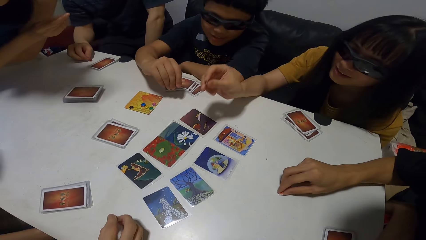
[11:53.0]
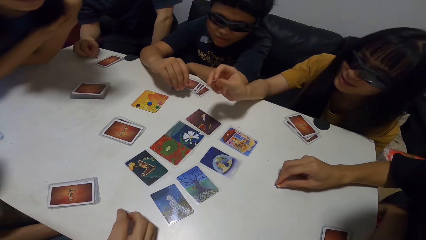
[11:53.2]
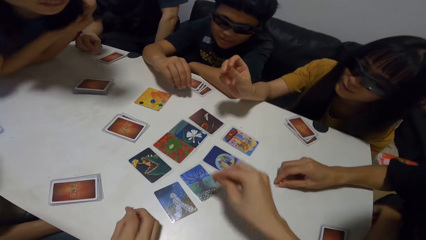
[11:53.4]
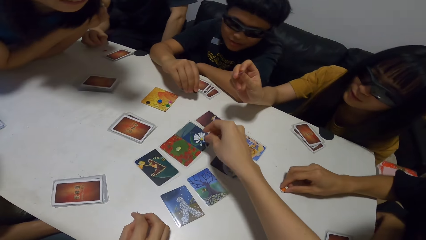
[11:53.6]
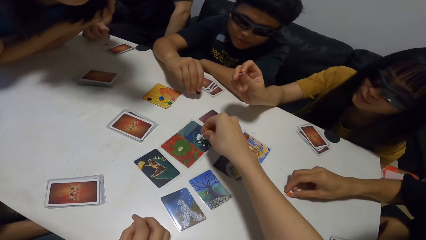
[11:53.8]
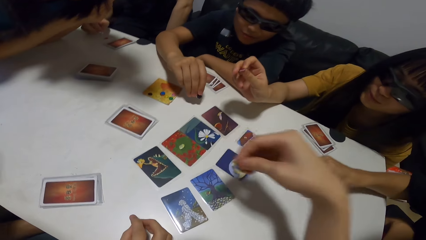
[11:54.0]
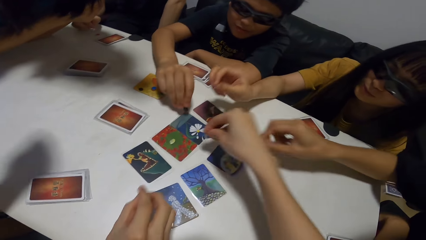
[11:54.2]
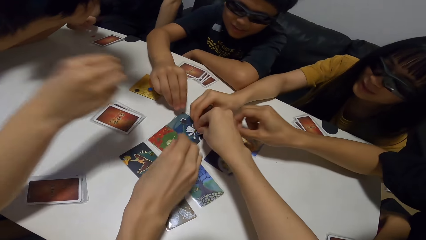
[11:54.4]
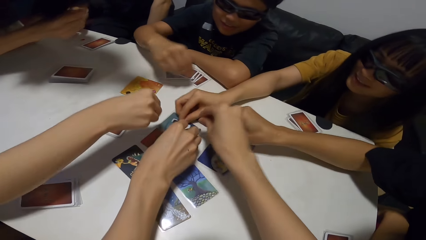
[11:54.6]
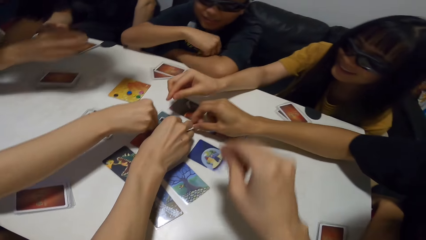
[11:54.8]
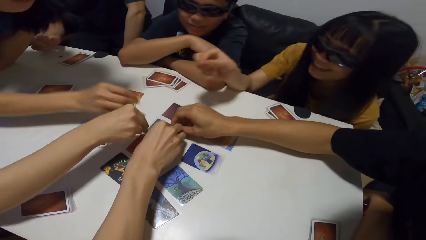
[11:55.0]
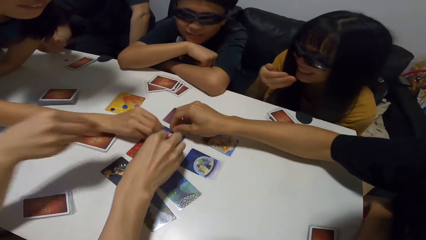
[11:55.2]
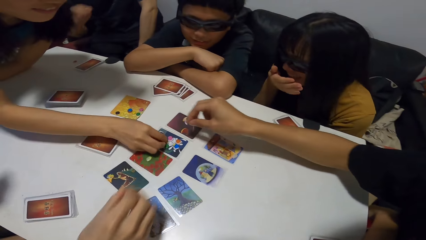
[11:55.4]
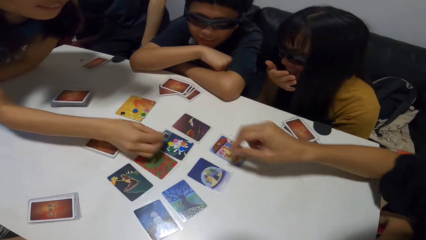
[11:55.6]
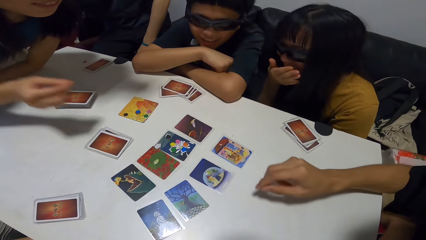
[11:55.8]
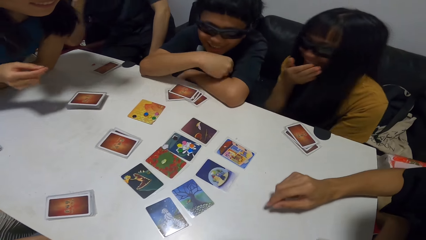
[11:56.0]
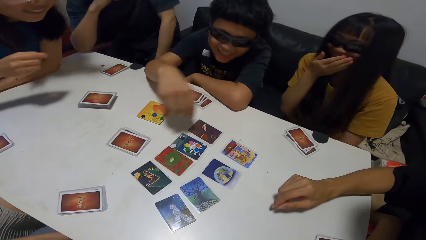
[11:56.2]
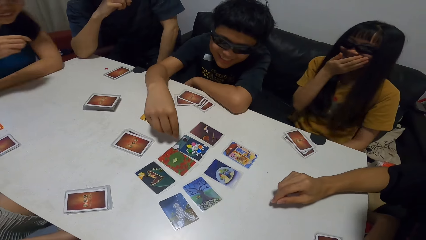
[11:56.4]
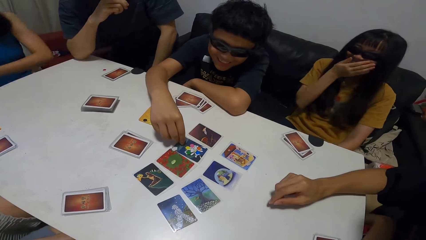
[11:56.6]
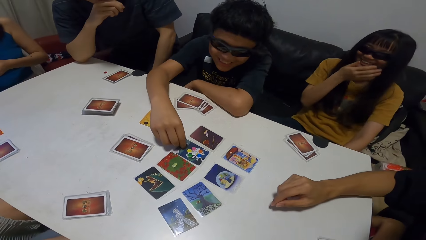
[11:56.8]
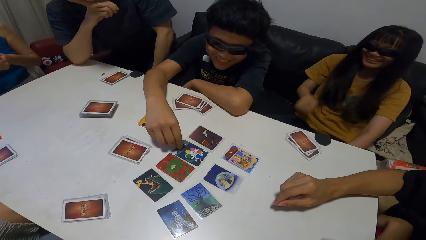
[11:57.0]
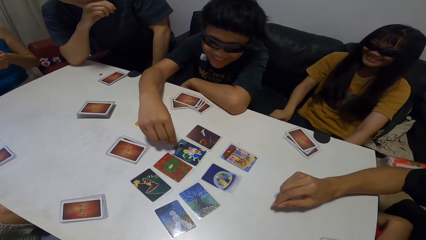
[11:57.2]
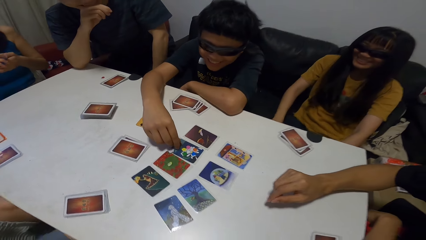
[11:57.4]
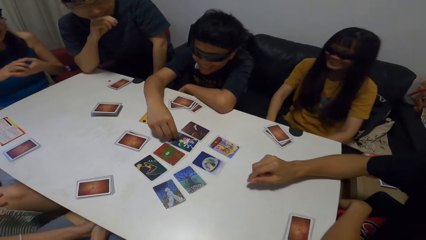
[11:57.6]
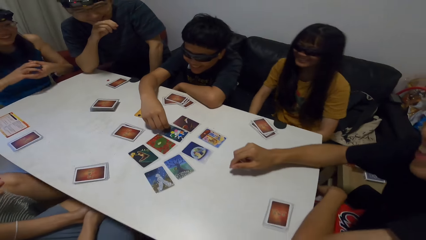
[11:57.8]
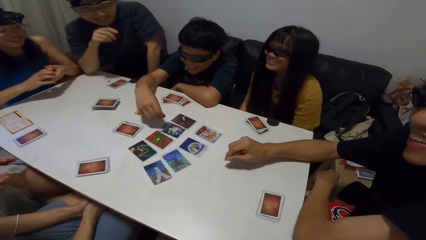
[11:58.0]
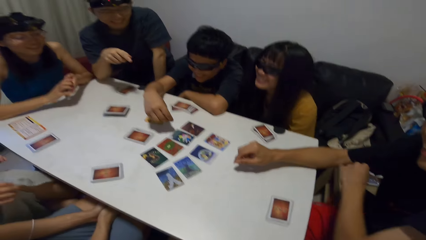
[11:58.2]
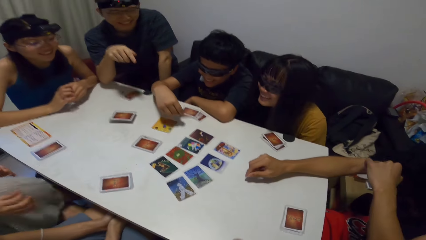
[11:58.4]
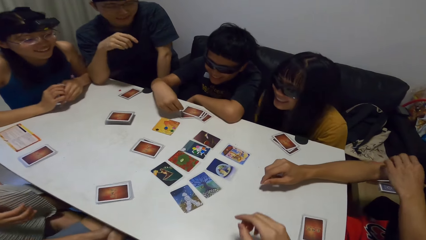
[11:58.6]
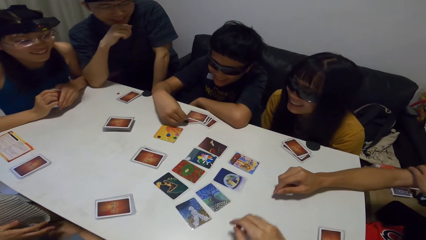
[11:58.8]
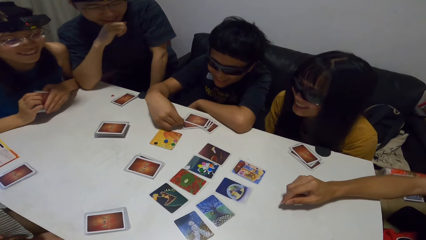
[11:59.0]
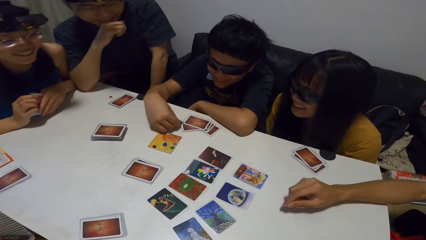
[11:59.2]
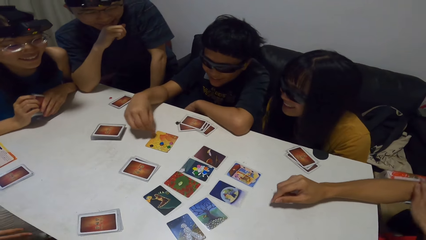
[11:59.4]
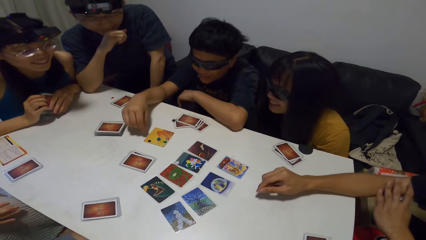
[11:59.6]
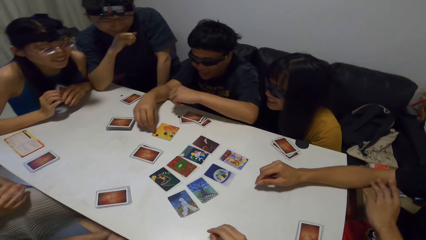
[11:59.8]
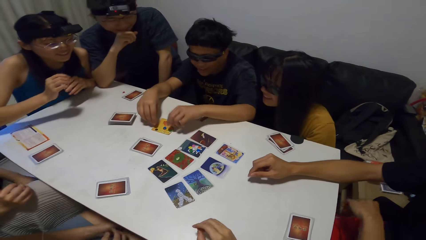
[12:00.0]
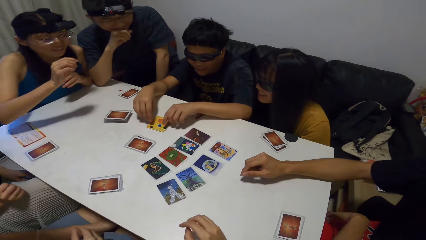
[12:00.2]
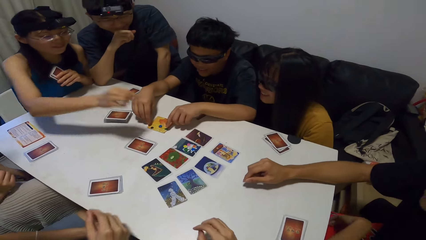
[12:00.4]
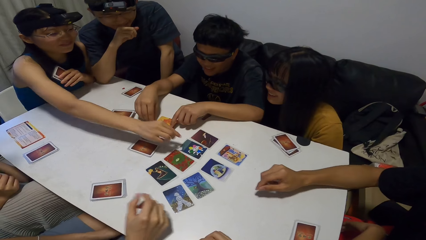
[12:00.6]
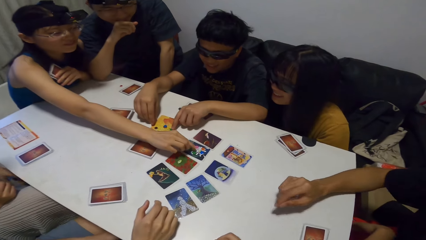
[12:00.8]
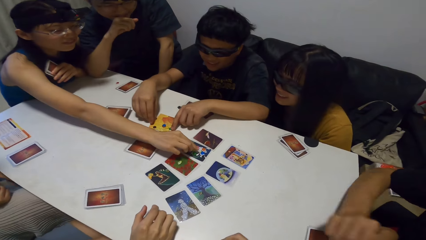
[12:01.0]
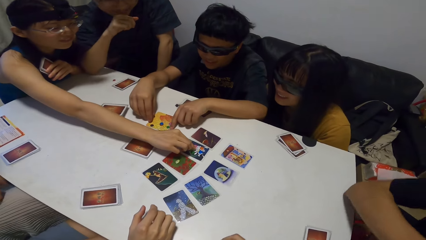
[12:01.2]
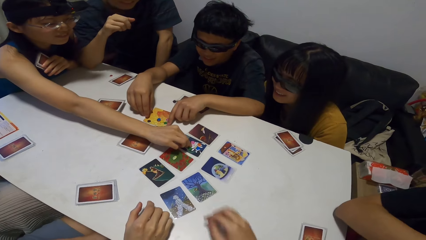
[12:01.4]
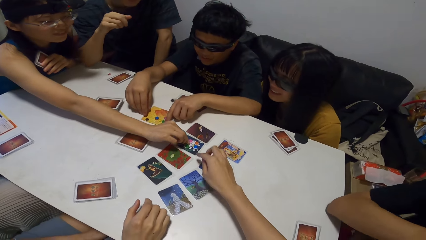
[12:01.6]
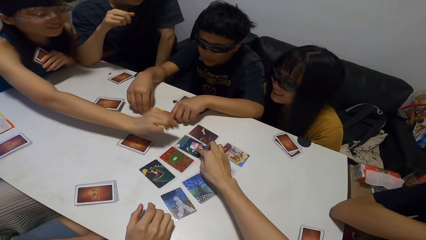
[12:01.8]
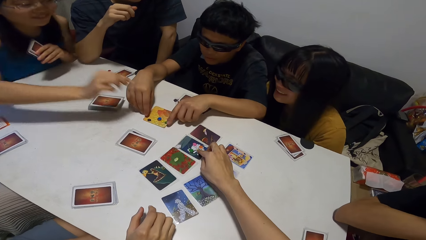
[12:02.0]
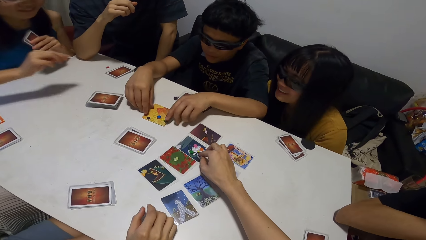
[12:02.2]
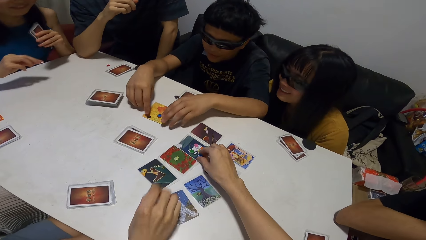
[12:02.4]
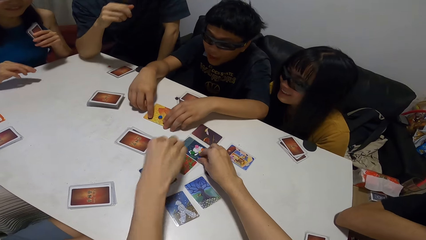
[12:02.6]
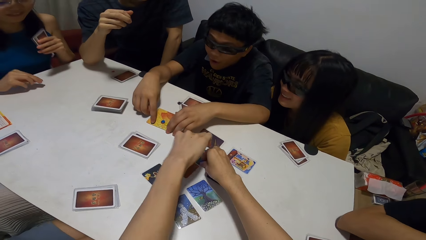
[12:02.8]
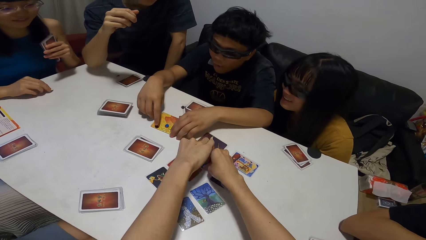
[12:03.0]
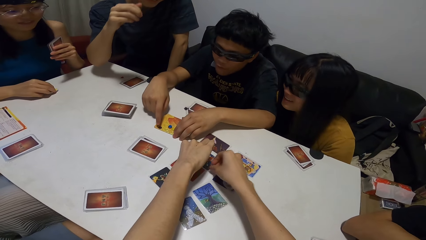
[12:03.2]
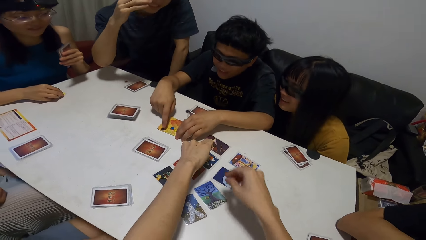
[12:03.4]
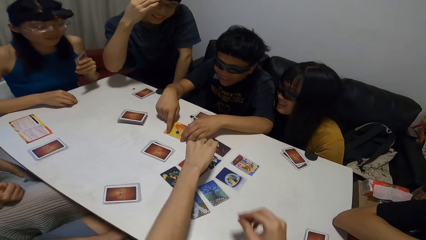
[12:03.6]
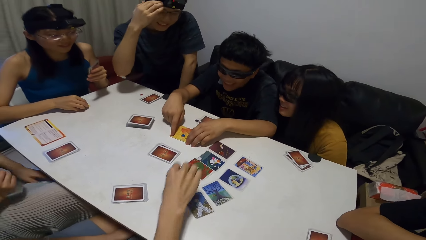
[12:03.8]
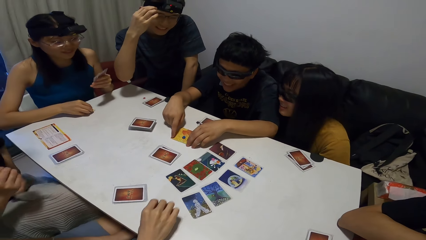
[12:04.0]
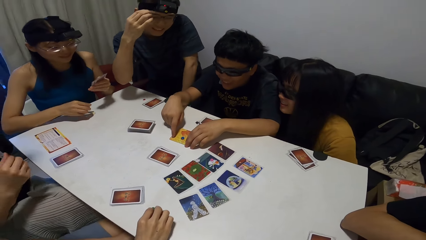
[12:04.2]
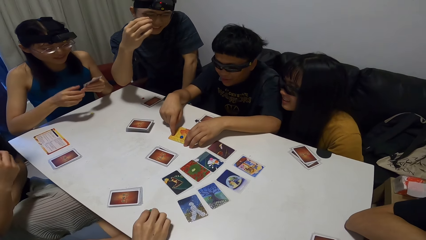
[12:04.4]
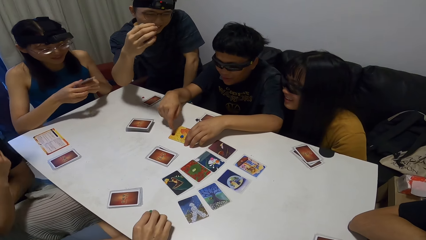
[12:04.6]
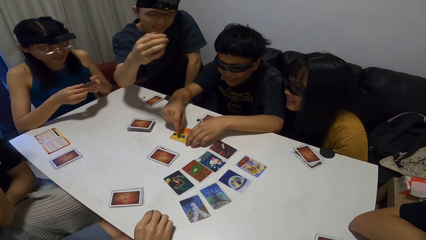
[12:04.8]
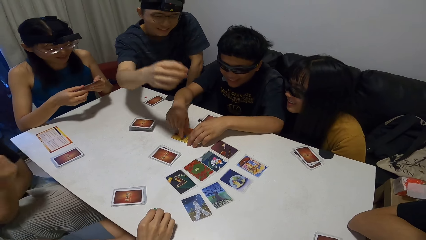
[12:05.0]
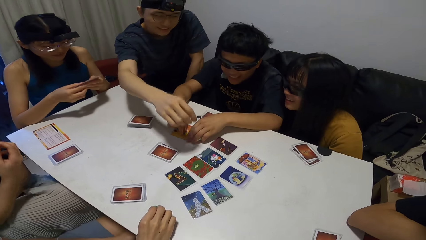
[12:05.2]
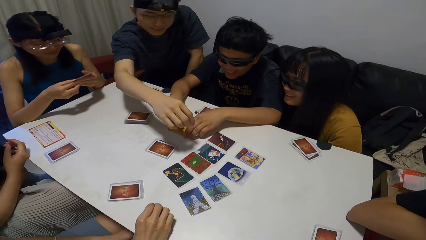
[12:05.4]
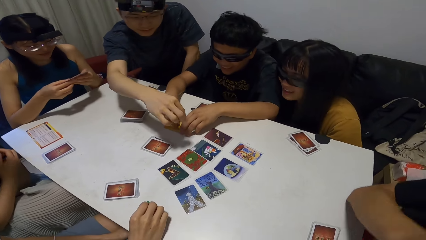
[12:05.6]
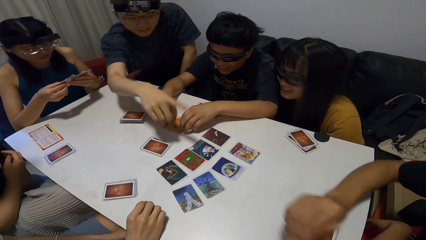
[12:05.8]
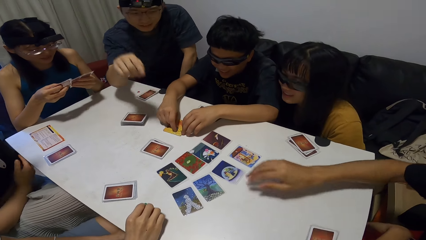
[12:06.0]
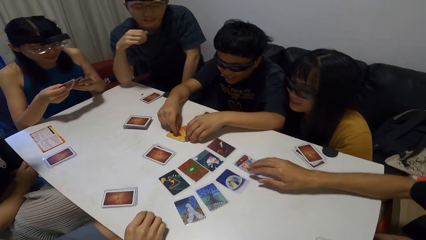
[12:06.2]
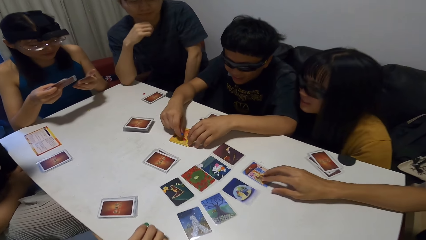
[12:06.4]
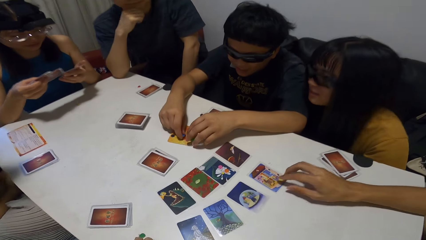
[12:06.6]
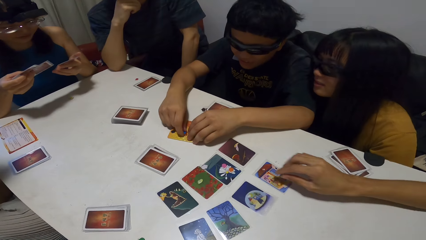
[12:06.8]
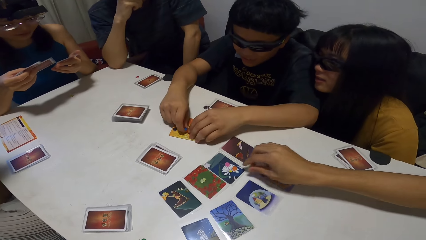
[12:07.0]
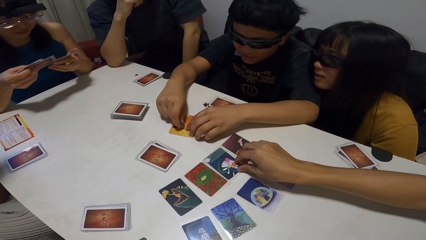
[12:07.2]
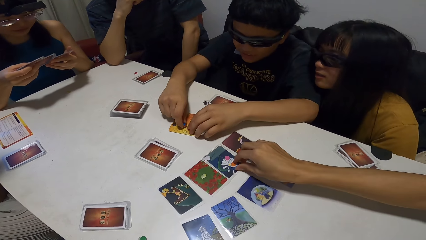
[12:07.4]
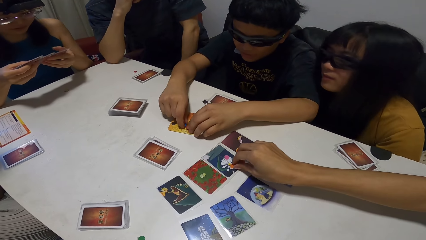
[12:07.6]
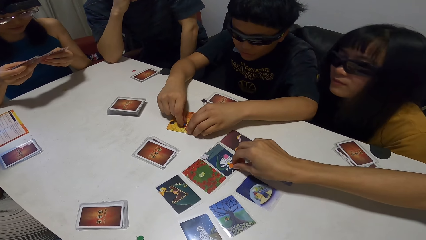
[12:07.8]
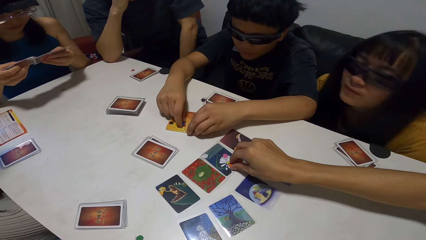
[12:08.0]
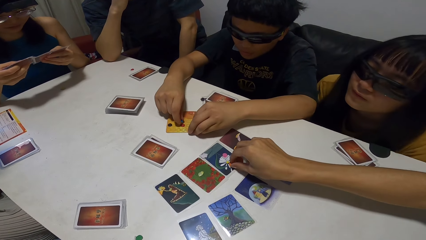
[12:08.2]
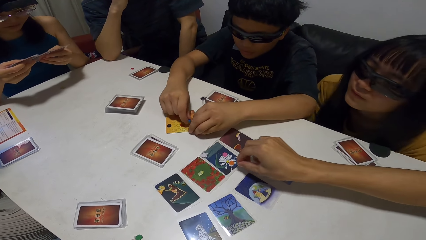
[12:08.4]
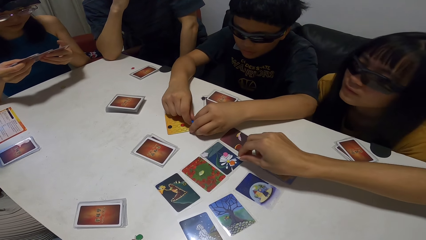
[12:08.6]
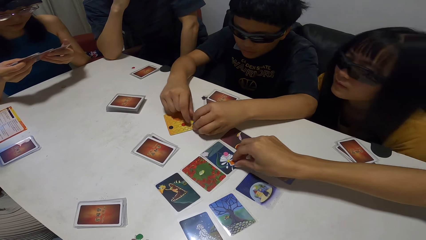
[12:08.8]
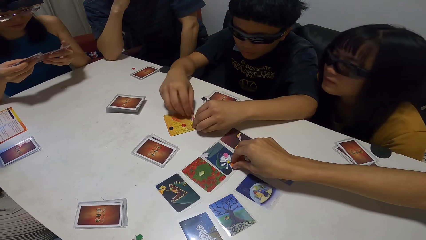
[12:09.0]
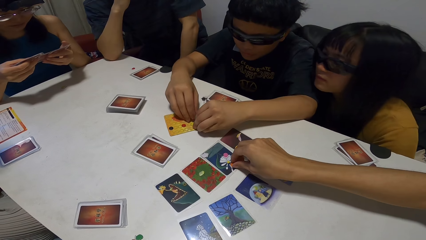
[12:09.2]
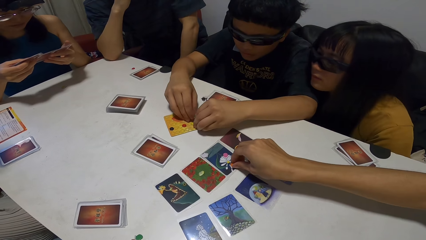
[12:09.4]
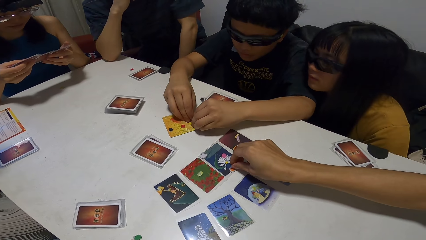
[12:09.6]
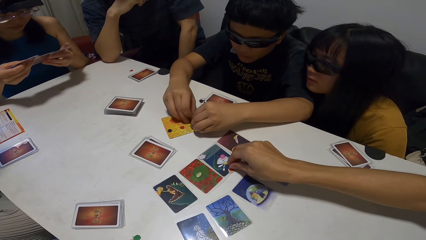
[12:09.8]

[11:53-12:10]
A lady leans against the table. A man drops the paper on the card. Another lady drops the paper on the card. The camera wearer drops the paper on the card. Another man drops a paper on the card. A third lady drops a paper on the card. A third man drops the paper on the card. The first lady drops the paper on the card and sits on the chair. The first man picks the paper from the table, drops the paper on the table and arranges paper on the table. The first lady picks the paper from the card. The camera wearer picks the paper from the card. The second man picks the paper from the card. The first lady drops the paper on the table and checks through her cards. A fourth man points towards the card. The third man picks the paper from the card.
